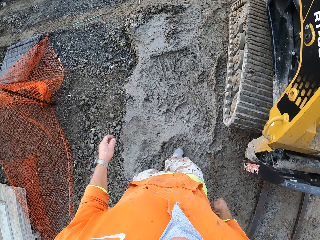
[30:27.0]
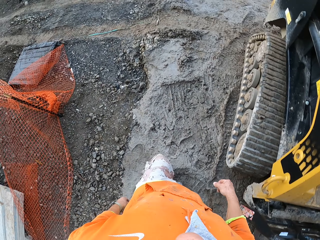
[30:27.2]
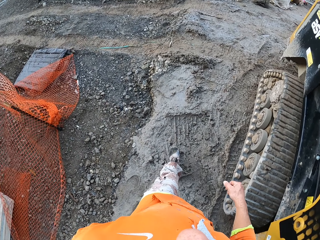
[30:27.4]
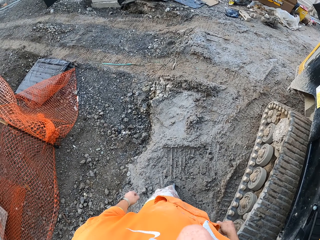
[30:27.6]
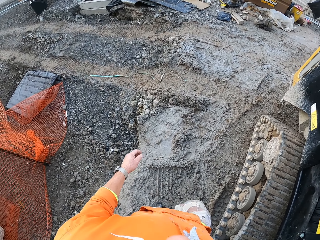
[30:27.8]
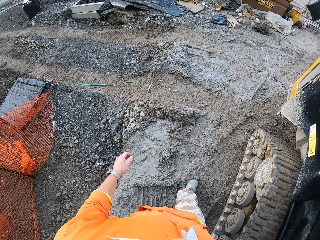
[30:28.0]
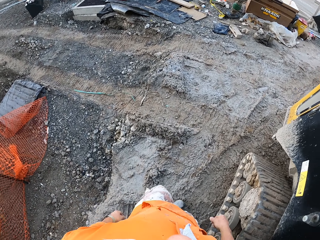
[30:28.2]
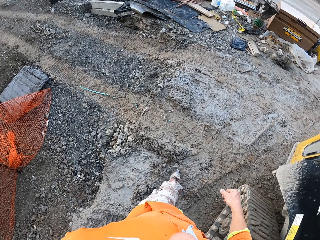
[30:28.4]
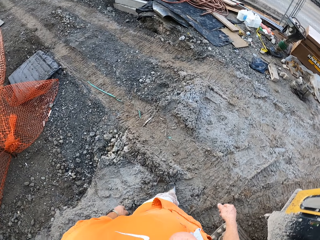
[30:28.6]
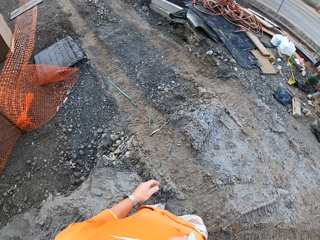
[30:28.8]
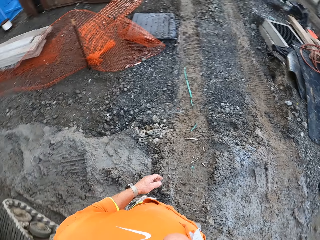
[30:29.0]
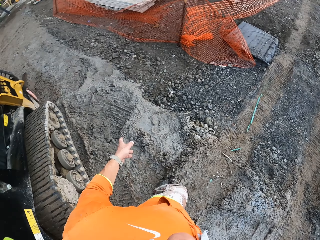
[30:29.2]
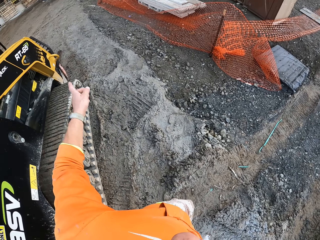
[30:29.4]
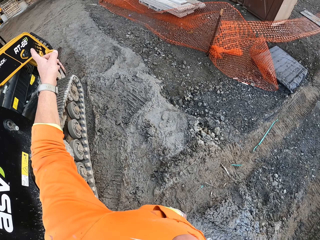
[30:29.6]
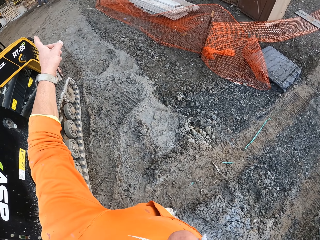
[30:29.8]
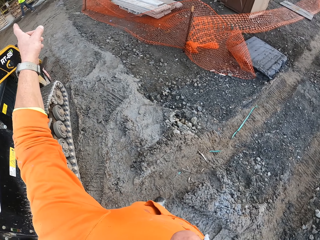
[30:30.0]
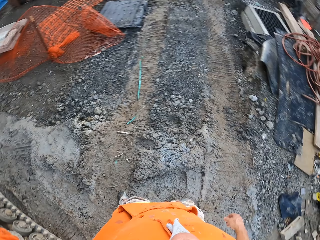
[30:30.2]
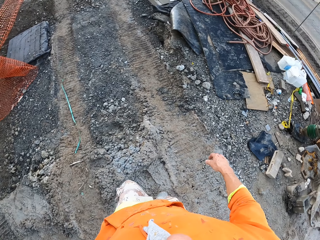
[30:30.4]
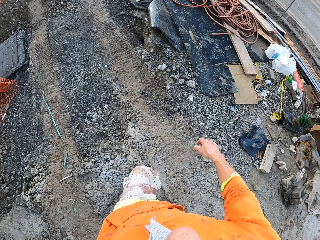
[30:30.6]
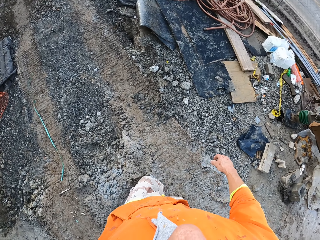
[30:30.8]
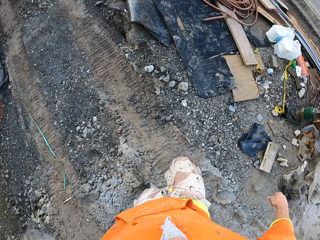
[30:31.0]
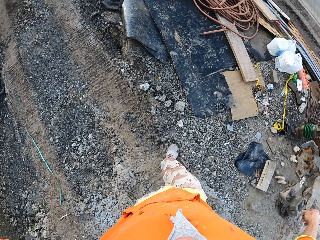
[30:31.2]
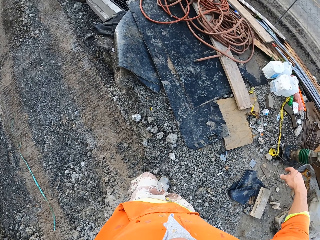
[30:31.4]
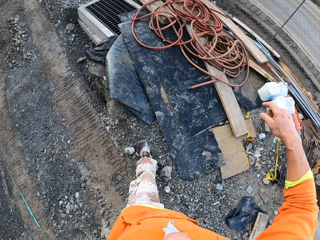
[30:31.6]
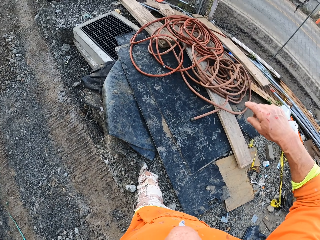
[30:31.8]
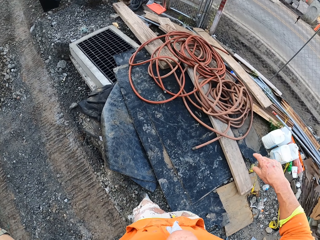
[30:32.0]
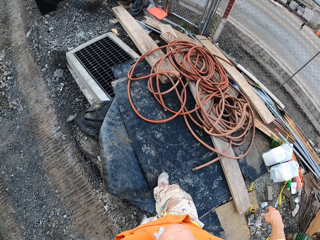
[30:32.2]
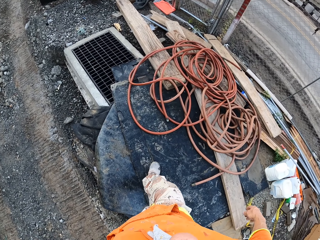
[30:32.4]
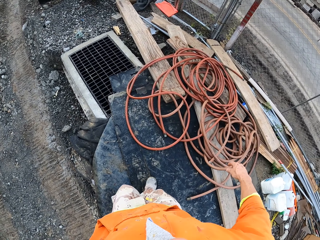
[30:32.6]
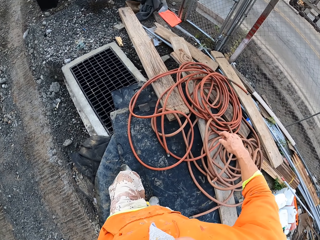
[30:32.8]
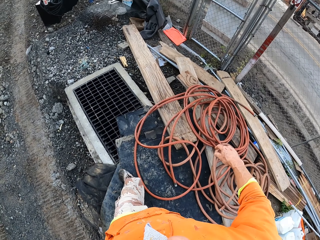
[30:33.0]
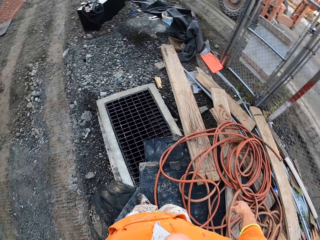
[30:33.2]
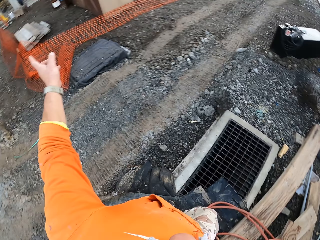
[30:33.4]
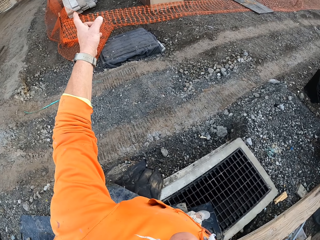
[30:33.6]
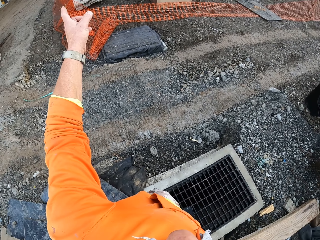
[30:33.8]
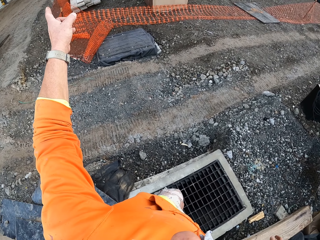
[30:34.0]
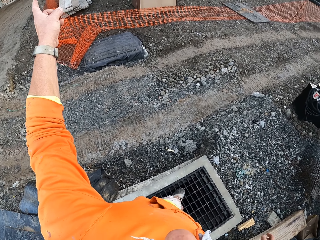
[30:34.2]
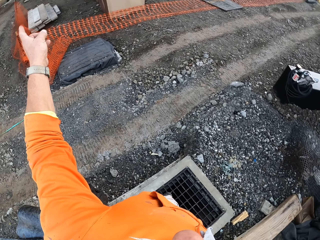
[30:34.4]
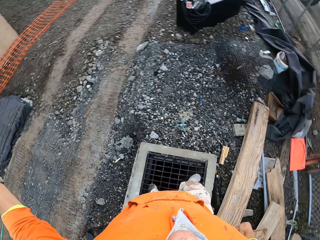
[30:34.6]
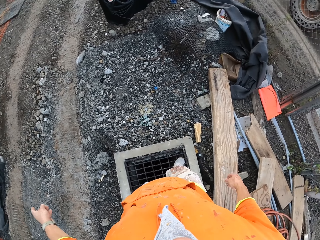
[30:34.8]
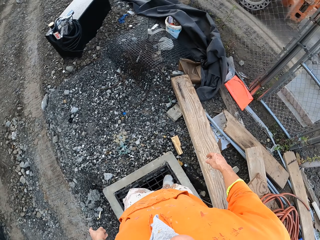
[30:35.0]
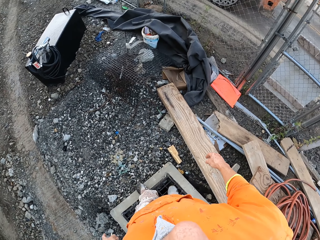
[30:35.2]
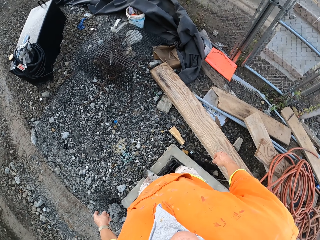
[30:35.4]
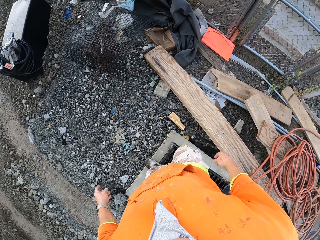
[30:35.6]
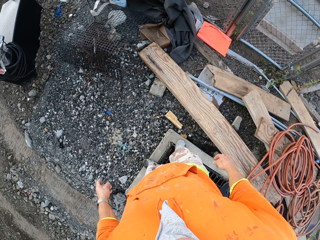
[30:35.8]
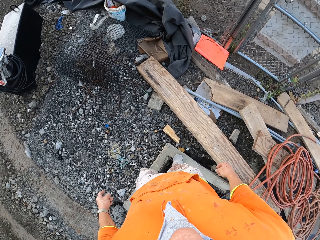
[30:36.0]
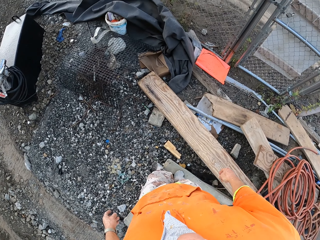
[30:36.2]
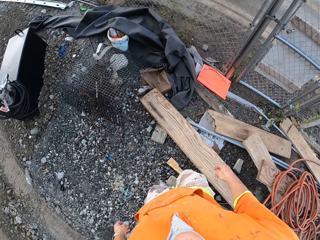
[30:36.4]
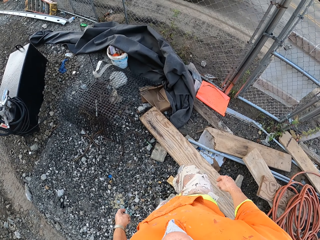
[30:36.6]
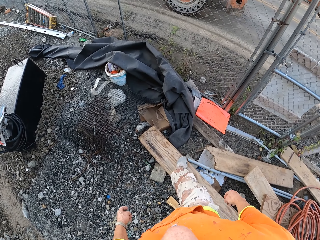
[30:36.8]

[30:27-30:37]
The camera wearer points a finger. A man walks around.

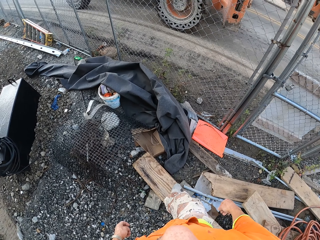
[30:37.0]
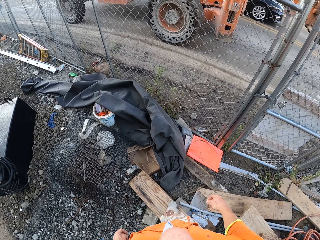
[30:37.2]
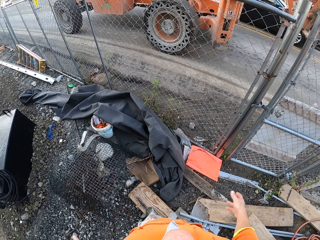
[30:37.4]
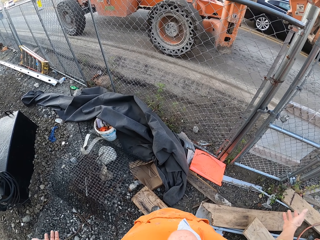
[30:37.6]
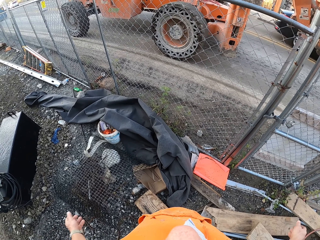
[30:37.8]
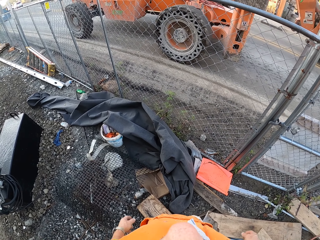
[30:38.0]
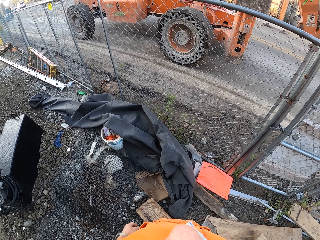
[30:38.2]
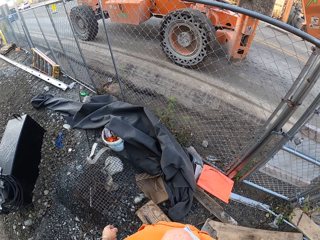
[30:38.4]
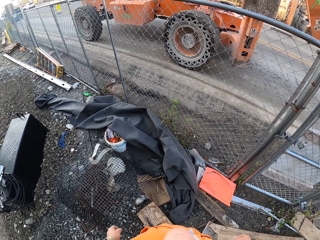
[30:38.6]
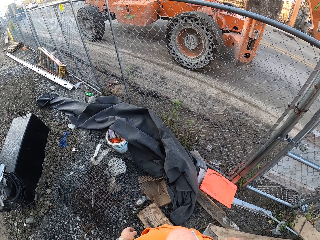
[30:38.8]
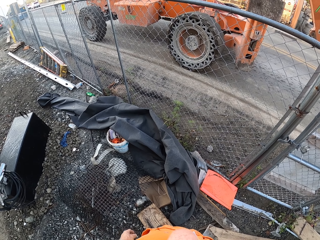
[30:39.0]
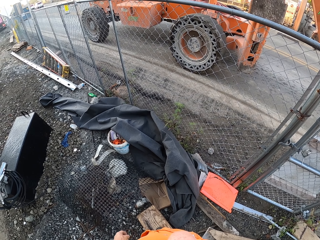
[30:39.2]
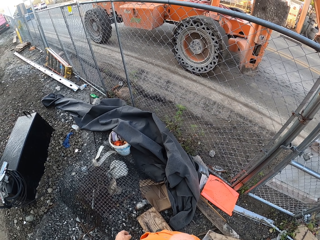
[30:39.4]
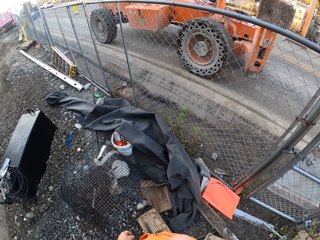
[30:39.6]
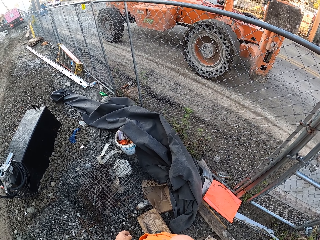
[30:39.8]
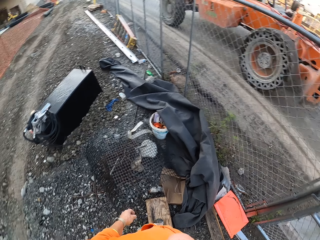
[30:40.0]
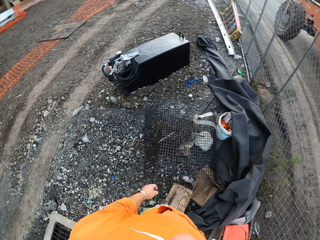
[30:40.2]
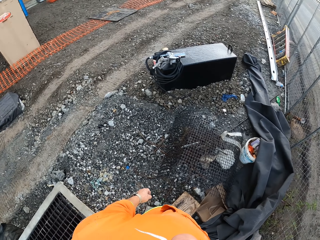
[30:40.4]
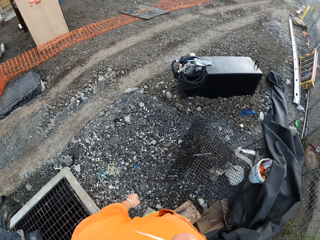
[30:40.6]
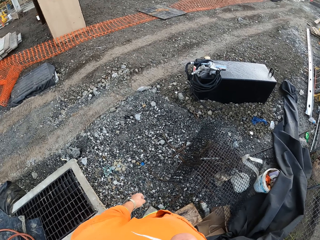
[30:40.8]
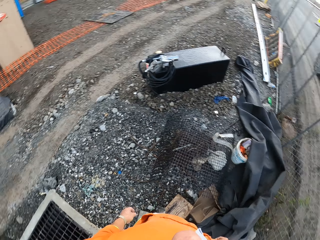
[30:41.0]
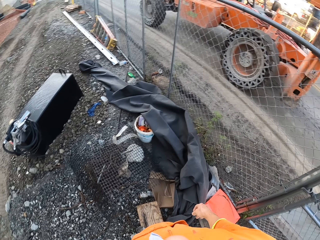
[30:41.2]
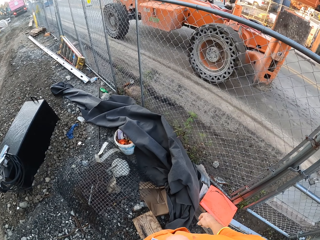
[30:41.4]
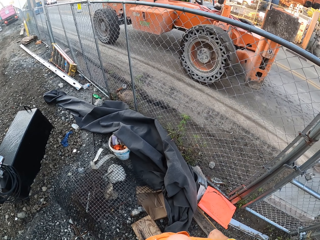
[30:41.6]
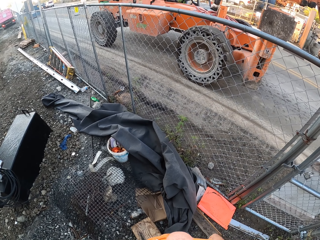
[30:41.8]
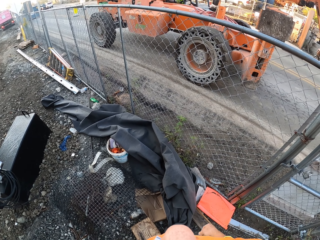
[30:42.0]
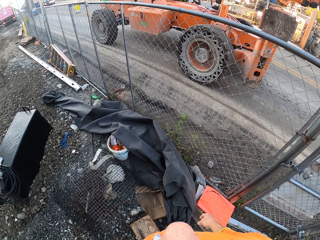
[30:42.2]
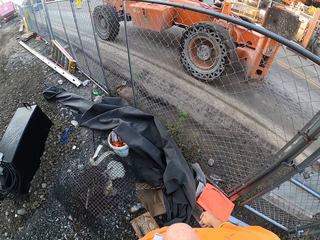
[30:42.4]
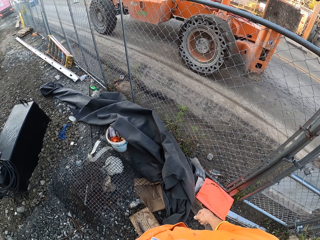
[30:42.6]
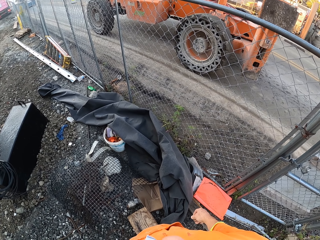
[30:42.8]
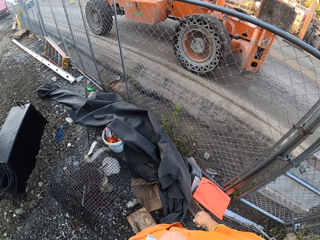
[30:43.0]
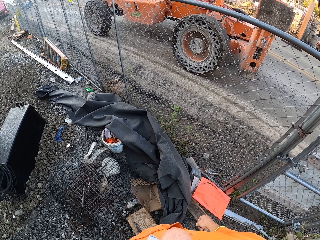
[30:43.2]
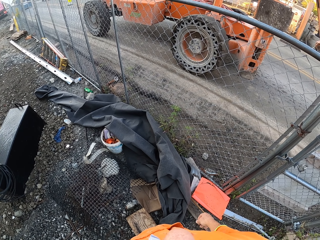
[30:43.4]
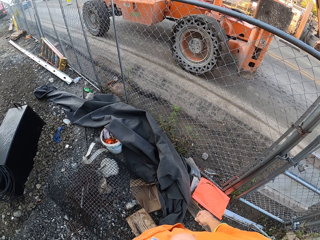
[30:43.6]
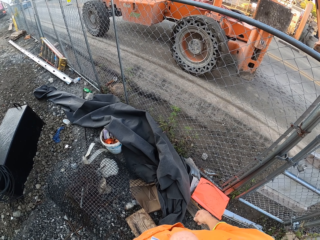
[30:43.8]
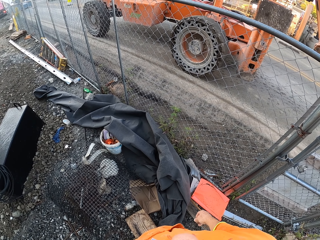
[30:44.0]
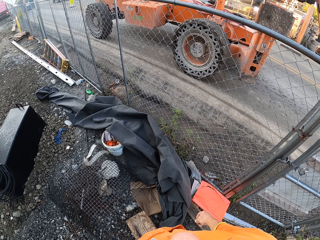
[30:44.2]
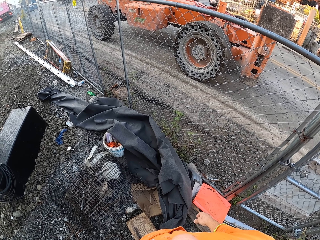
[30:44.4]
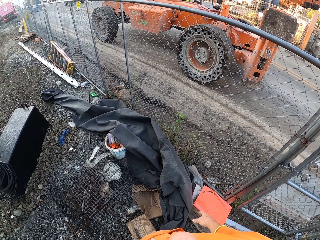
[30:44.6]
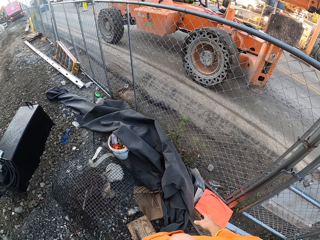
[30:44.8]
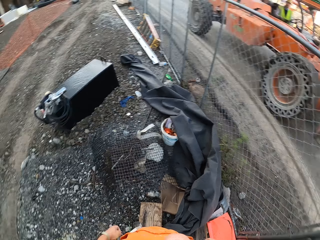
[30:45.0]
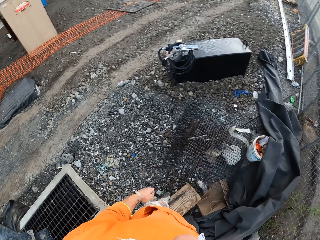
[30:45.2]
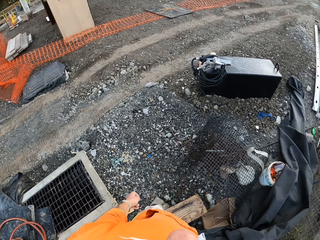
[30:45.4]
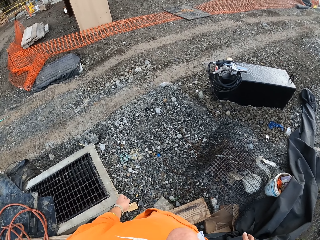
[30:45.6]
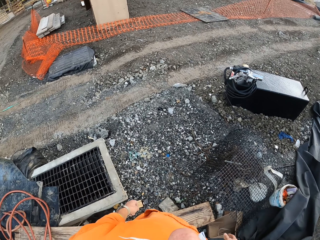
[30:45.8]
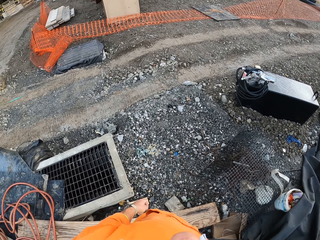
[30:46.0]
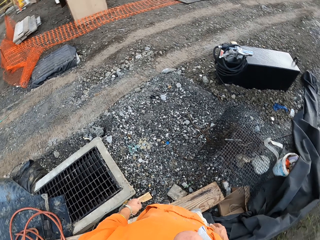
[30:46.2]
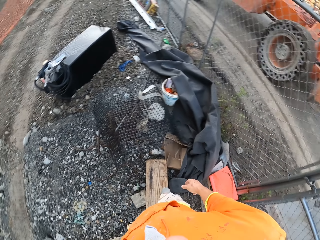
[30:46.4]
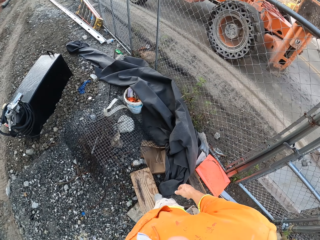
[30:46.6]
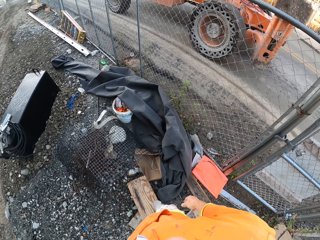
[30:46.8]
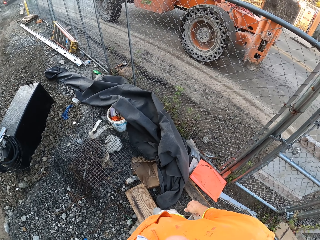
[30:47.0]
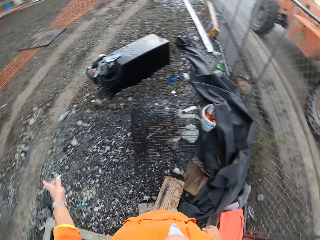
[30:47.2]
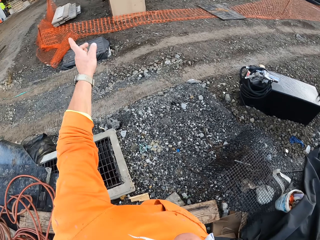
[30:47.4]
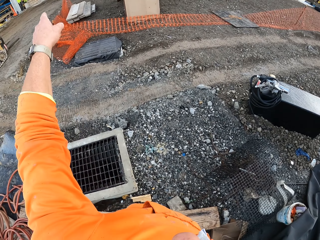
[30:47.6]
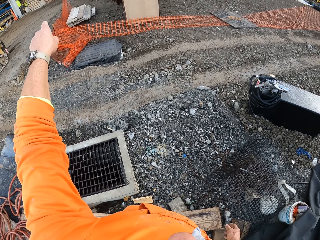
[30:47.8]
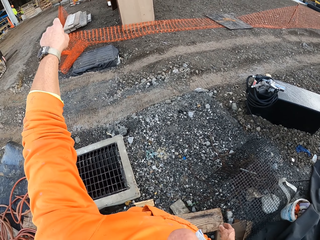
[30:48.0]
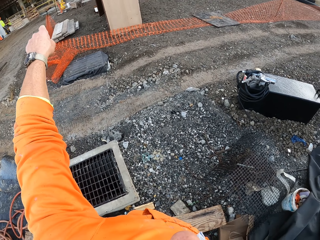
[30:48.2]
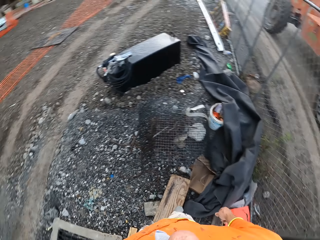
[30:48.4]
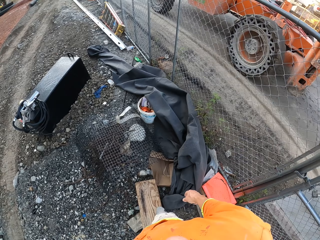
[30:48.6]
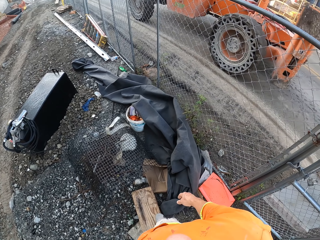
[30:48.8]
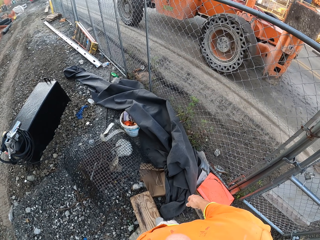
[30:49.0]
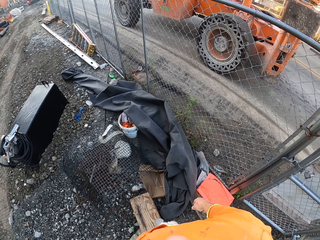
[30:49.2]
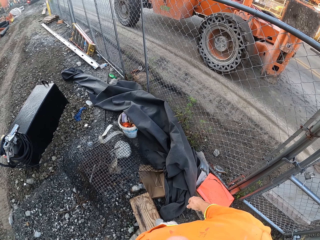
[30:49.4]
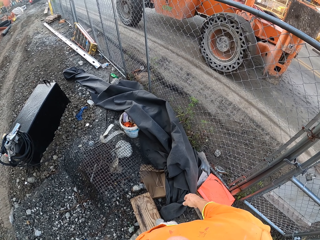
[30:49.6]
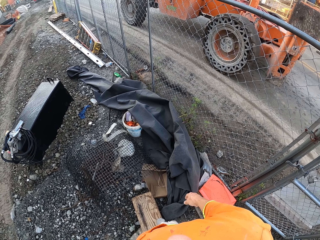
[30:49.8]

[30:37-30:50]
The camera wearer moves the hands. They stand, look around, turn around and point a finger. A man leans on a wall.
